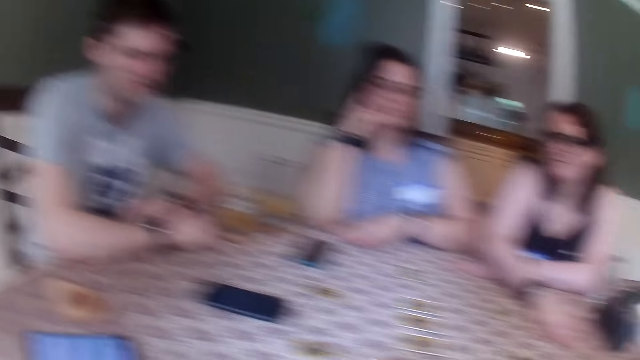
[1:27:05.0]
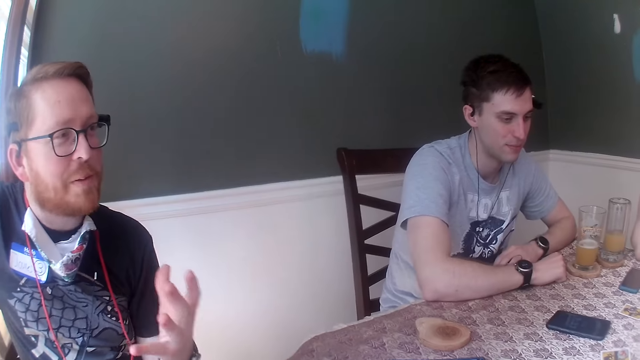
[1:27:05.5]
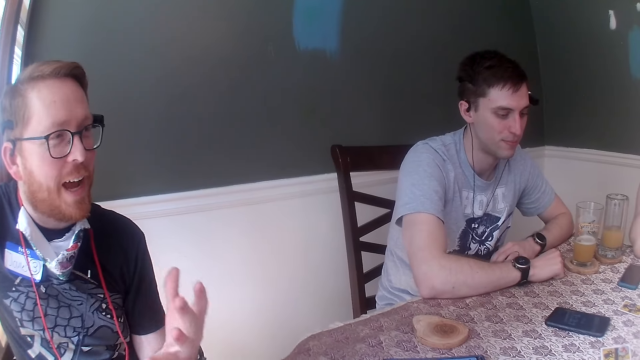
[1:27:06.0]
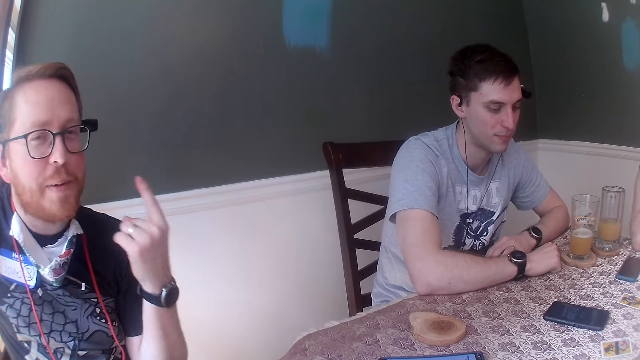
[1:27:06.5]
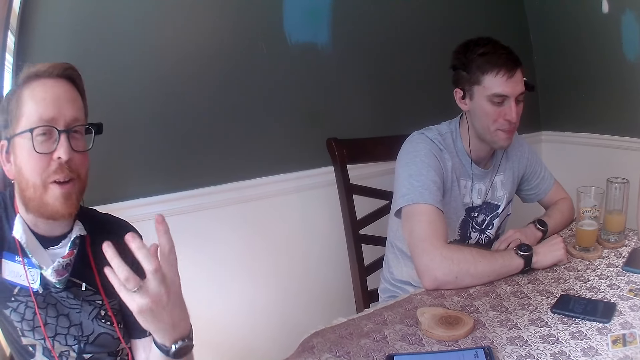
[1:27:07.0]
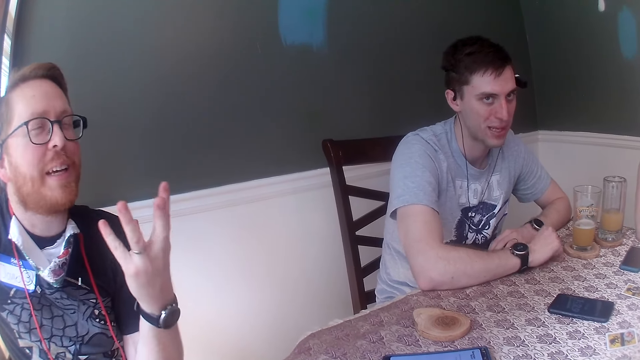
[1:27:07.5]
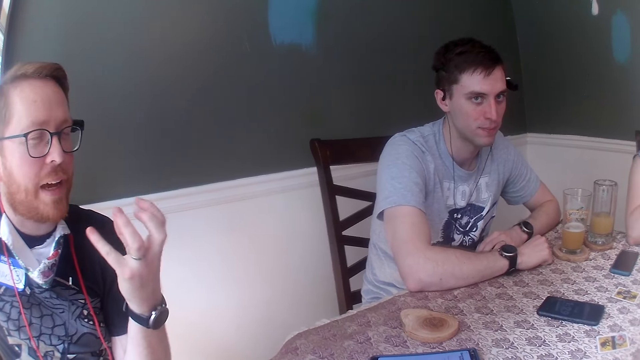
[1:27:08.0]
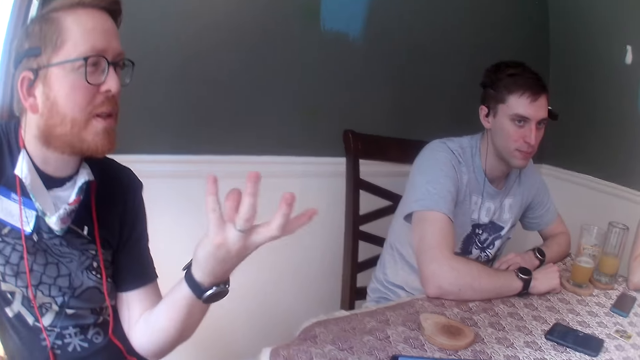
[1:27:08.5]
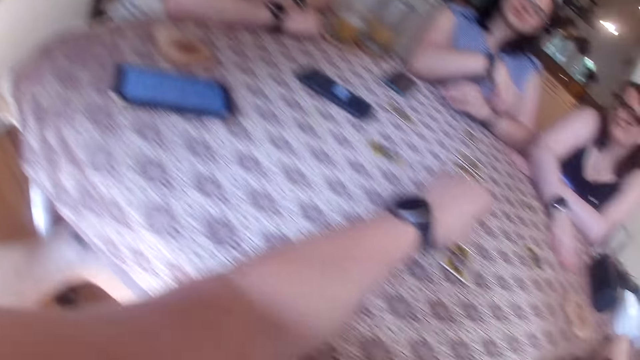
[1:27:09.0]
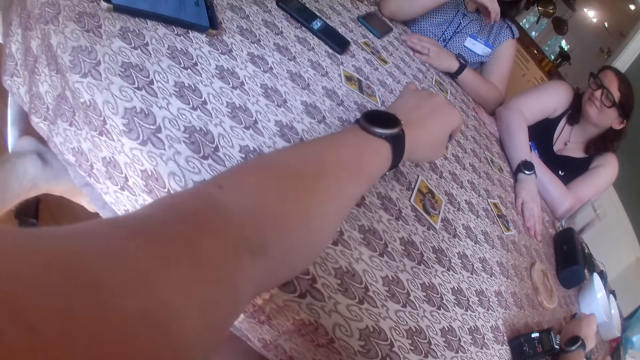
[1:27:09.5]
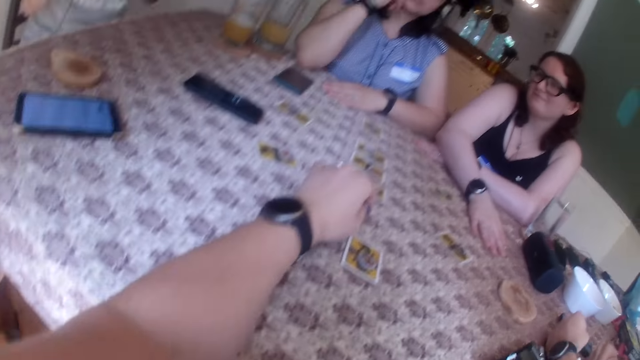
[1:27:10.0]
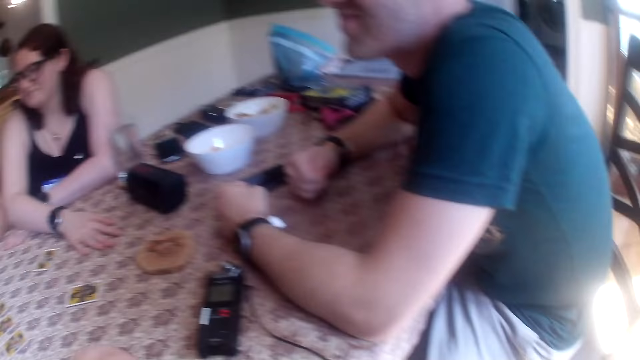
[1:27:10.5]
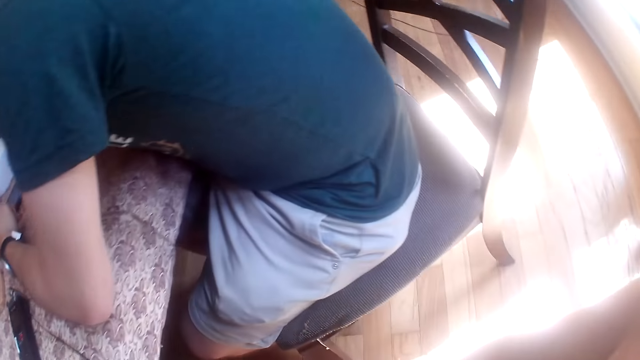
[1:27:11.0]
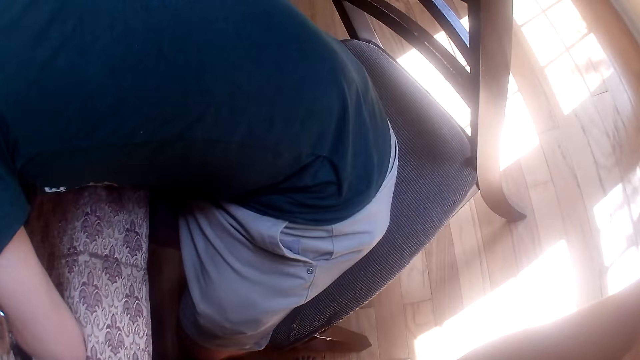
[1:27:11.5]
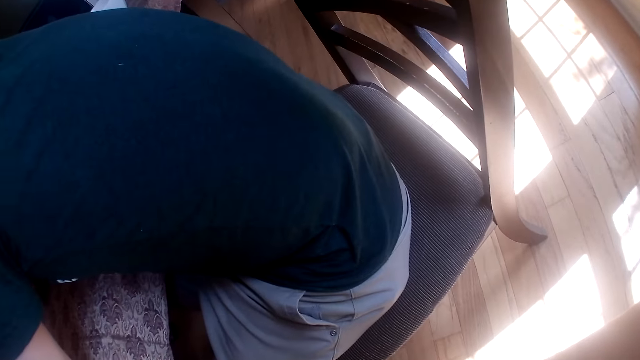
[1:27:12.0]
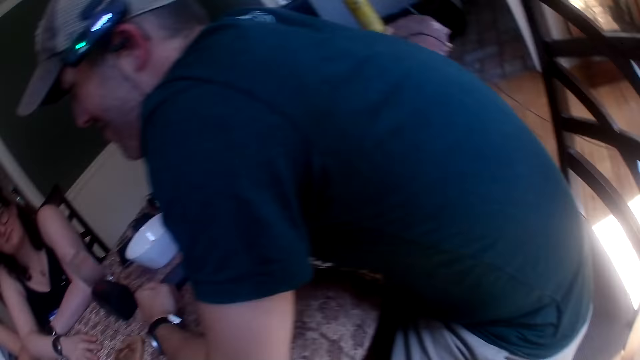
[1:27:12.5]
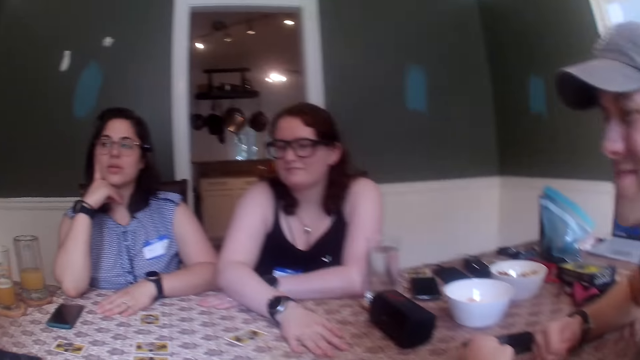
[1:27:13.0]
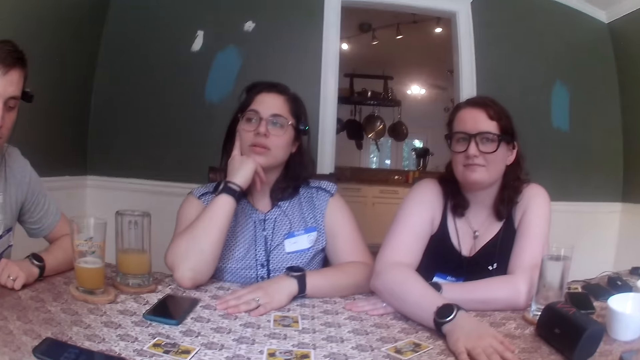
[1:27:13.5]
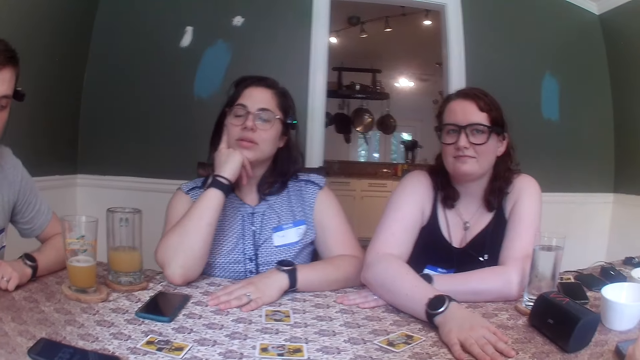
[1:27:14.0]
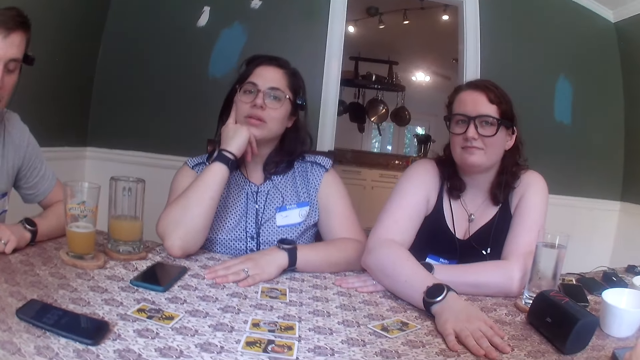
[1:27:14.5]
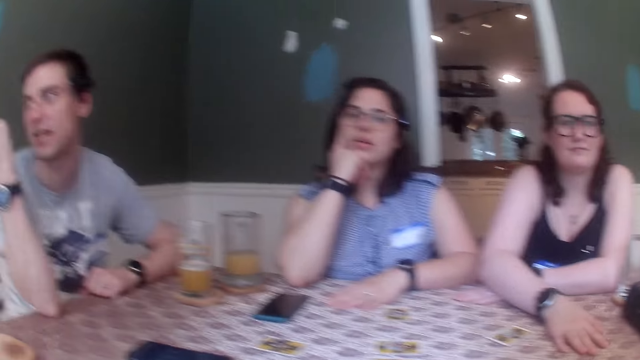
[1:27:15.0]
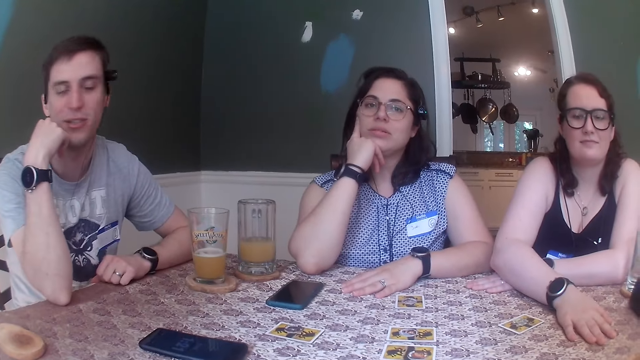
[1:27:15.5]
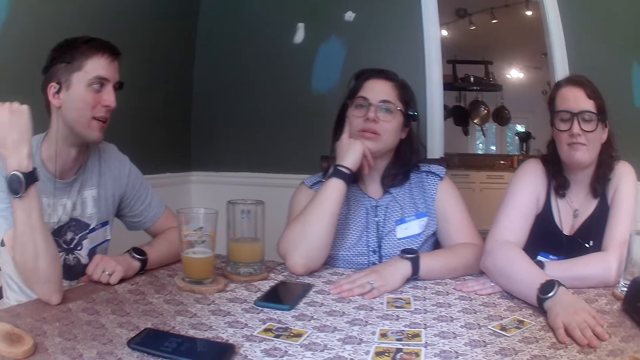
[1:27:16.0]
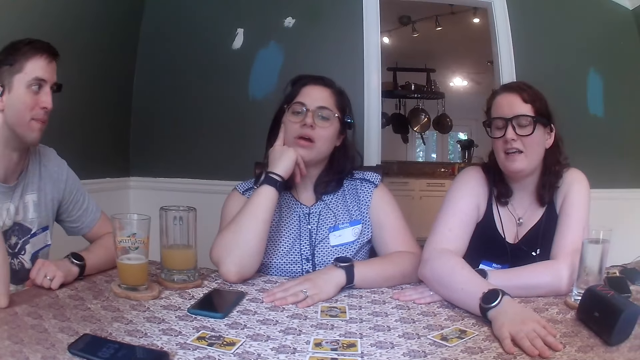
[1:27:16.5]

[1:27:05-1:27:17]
The man makes gestures with his left hand.

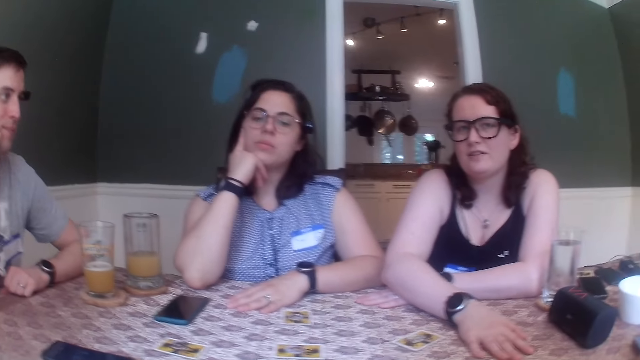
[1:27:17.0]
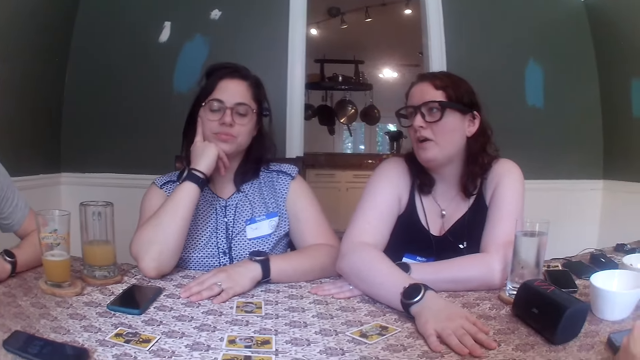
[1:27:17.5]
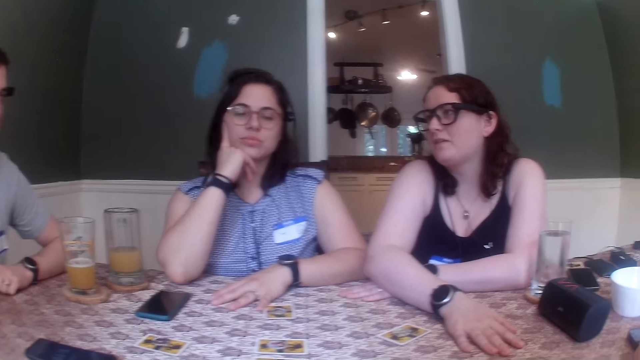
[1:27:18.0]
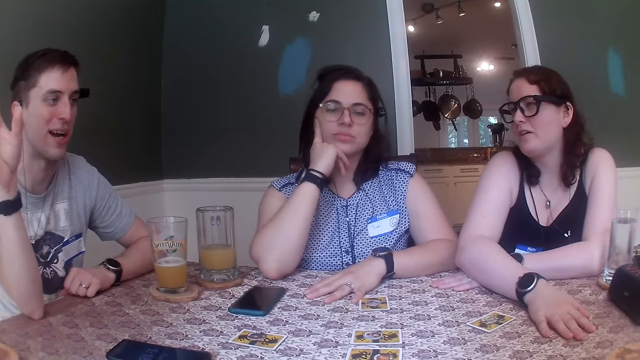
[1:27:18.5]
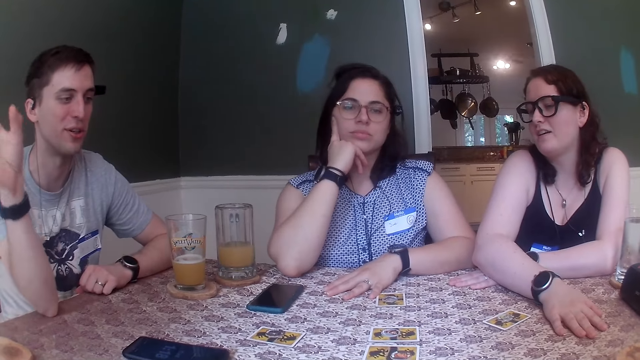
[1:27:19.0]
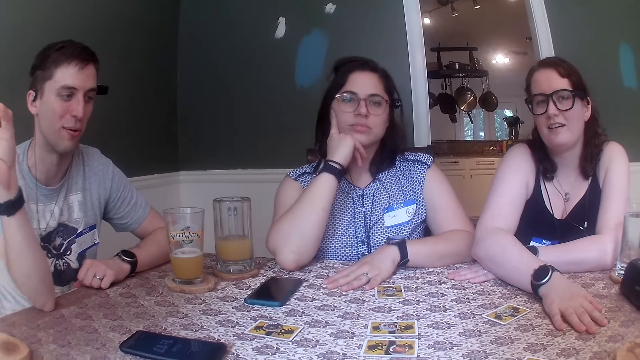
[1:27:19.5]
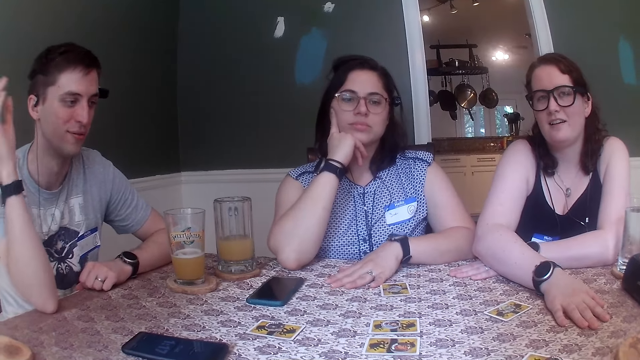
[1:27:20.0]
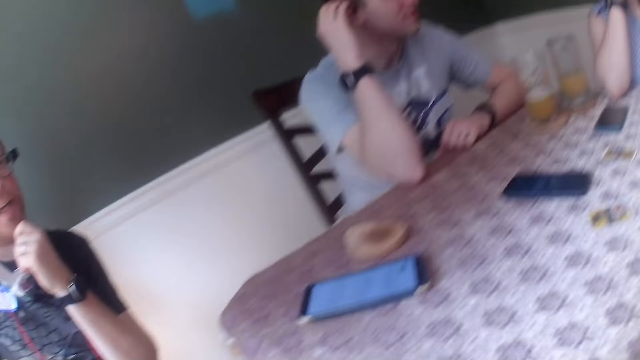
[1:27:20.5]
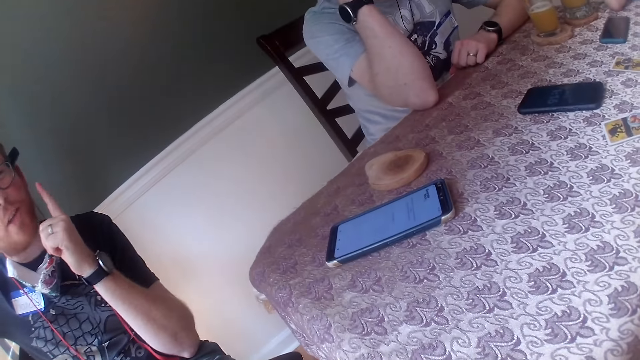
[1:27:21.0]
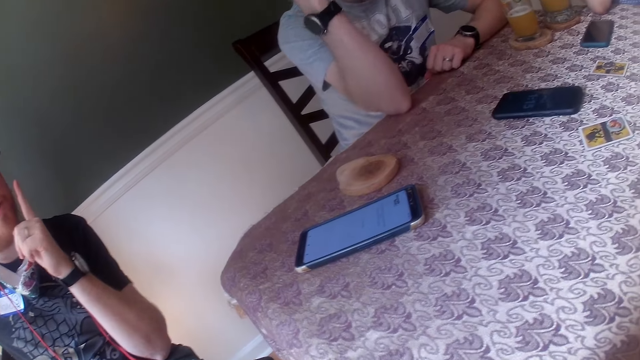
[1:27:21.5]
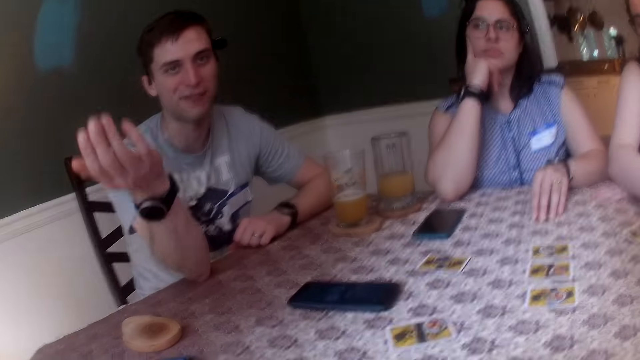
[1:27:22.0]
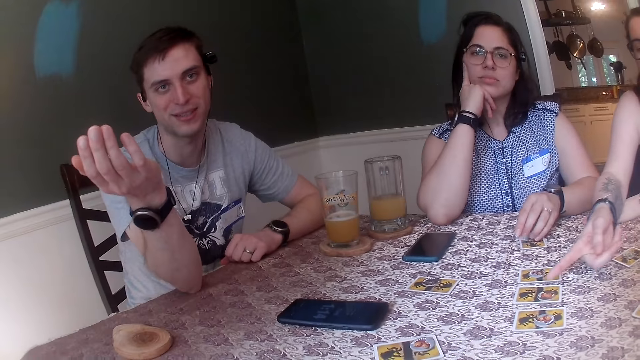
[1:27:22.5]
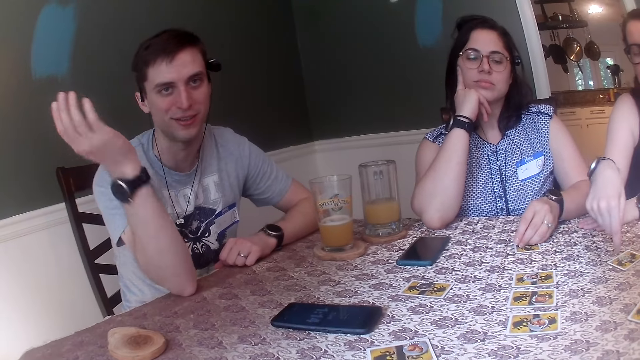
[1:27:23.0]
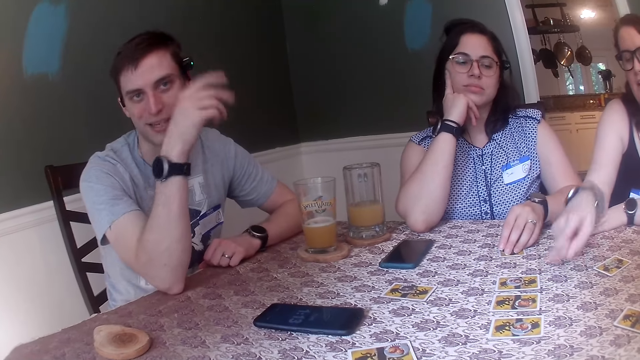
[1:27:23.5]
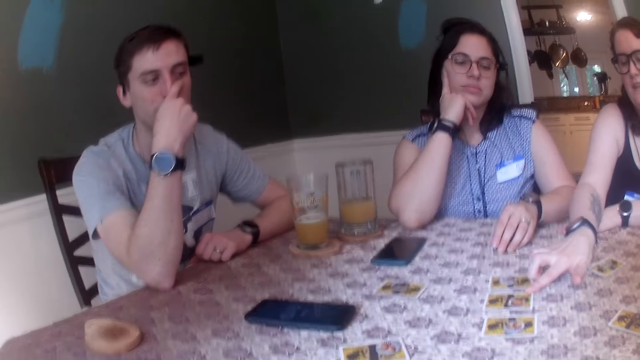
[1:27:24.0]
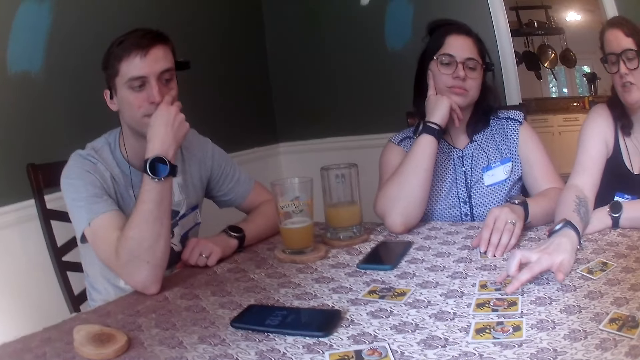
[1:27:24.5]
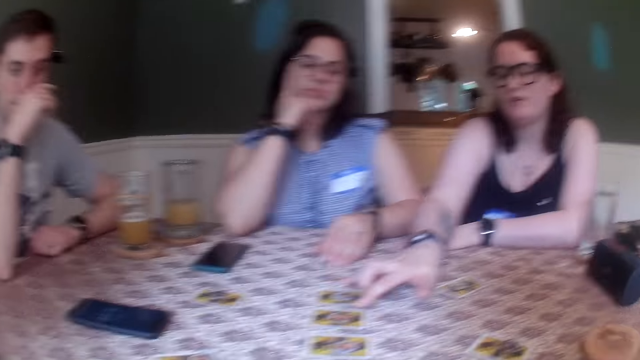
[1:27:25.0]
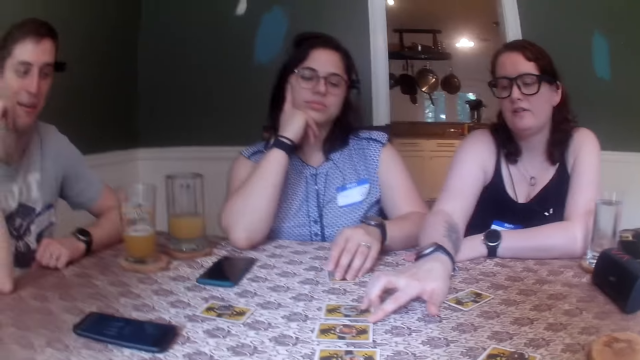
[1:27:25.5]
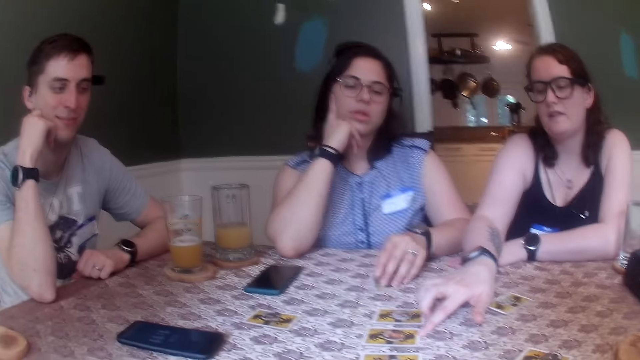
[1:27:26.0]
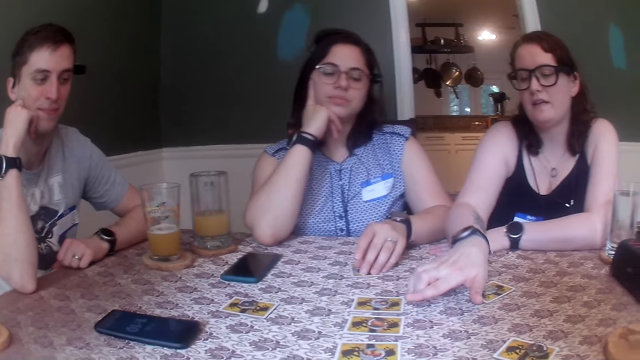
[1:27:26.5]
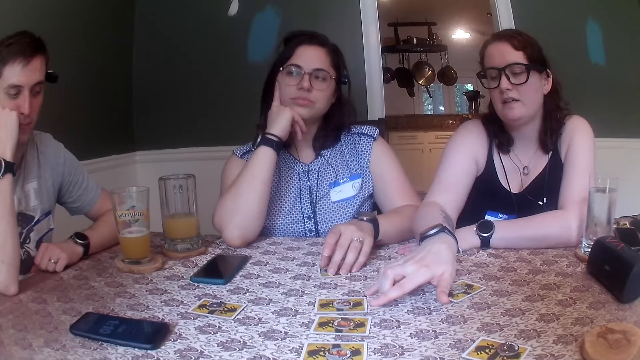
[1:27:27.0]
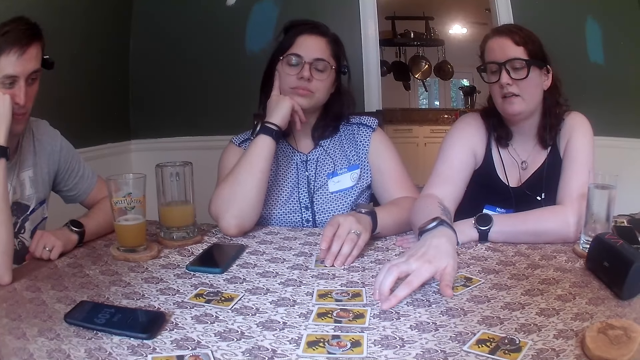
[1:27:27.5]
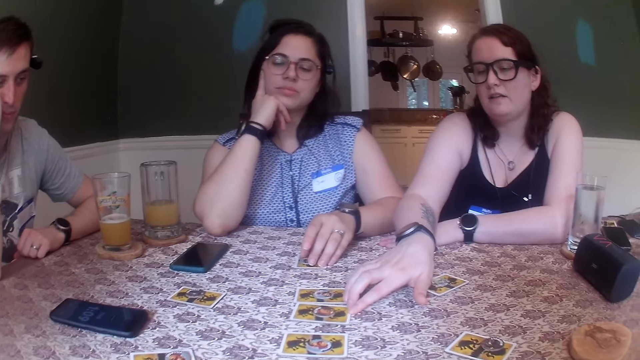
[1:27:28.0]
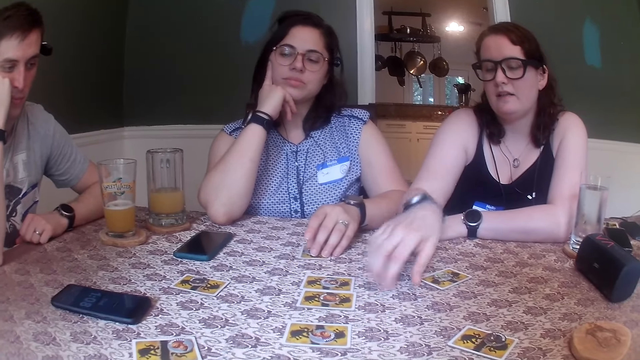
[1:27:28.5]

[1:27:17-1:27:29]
The woman touches the card on the table with her right hand. She shifts tokens on the cards with her right hand. She shifts the cards on the table with her right hand.
